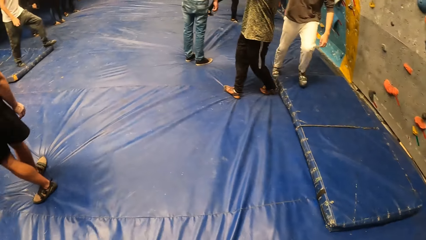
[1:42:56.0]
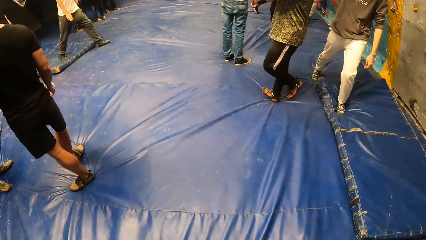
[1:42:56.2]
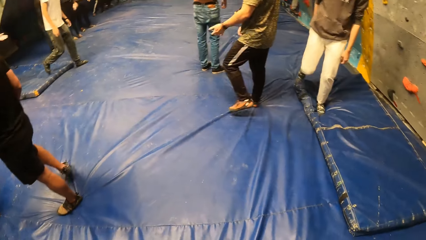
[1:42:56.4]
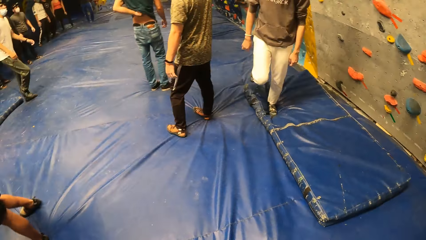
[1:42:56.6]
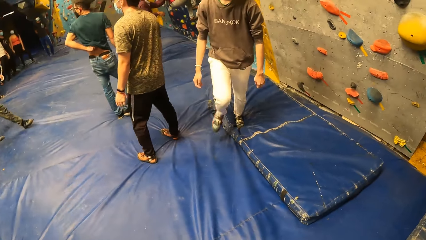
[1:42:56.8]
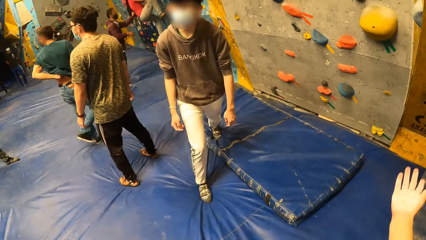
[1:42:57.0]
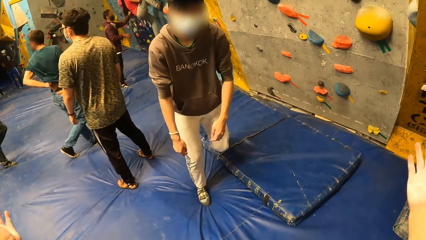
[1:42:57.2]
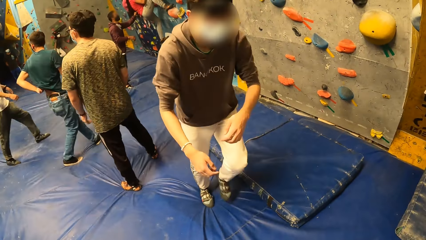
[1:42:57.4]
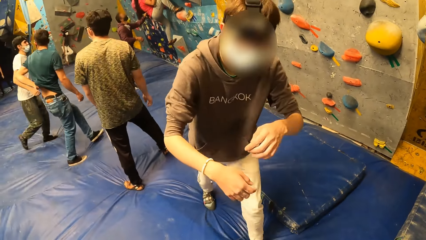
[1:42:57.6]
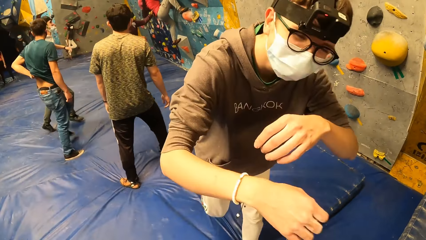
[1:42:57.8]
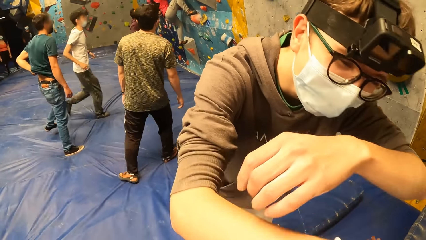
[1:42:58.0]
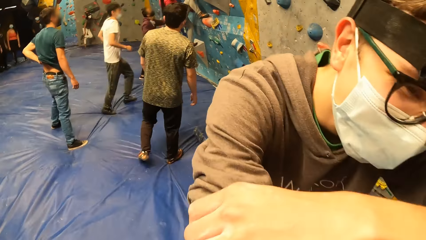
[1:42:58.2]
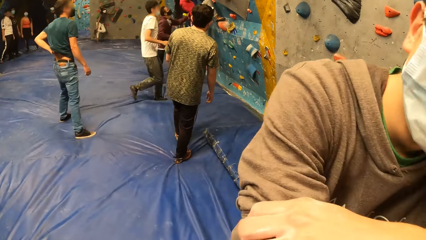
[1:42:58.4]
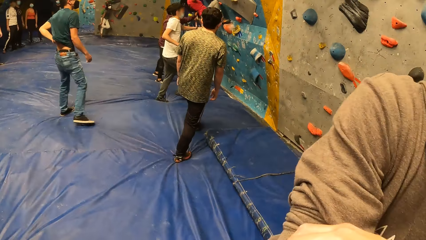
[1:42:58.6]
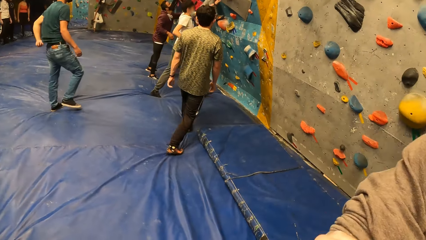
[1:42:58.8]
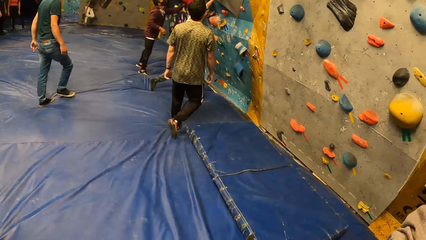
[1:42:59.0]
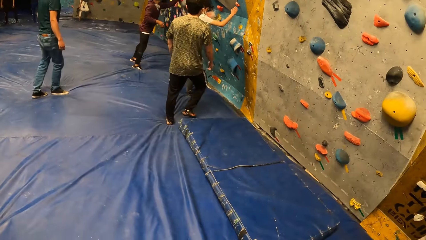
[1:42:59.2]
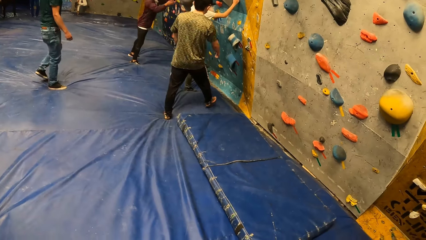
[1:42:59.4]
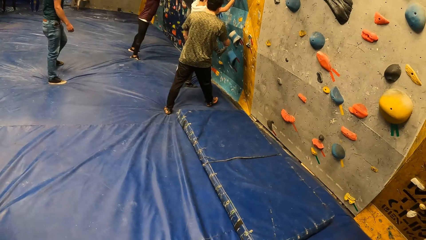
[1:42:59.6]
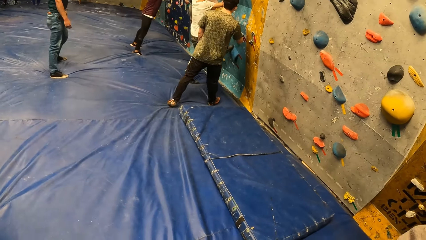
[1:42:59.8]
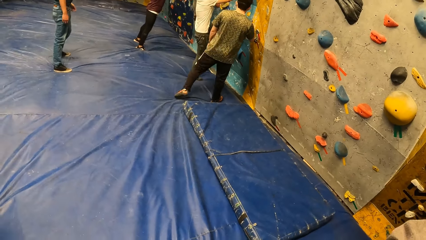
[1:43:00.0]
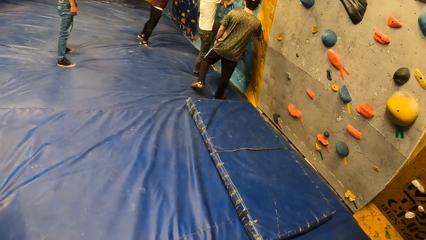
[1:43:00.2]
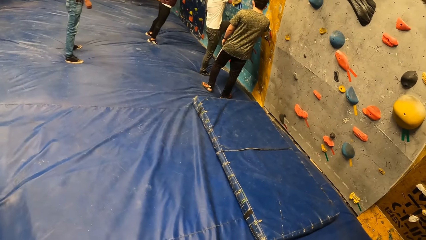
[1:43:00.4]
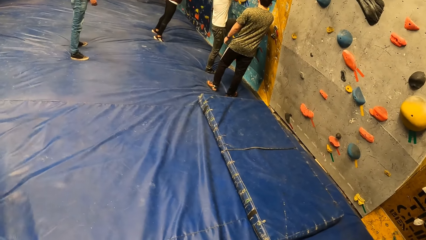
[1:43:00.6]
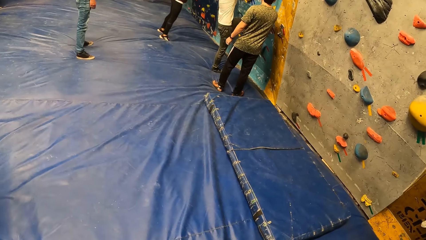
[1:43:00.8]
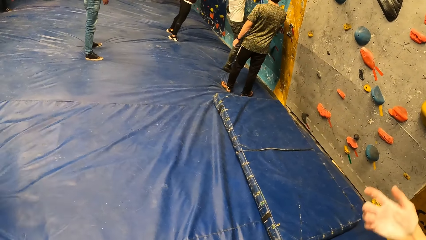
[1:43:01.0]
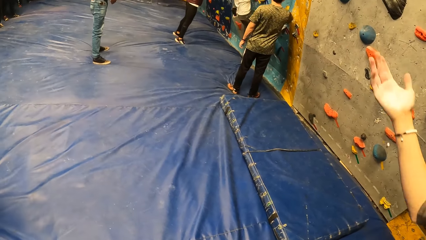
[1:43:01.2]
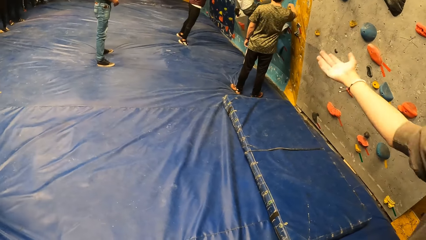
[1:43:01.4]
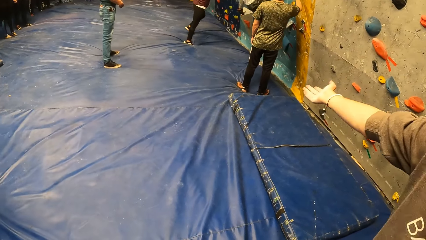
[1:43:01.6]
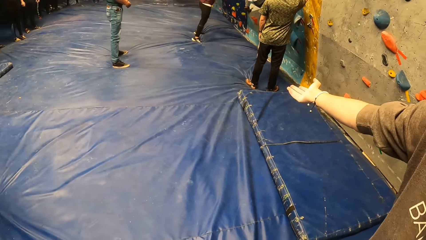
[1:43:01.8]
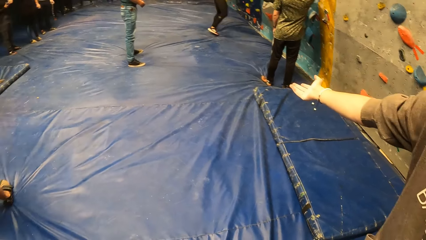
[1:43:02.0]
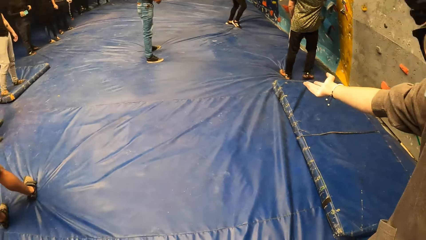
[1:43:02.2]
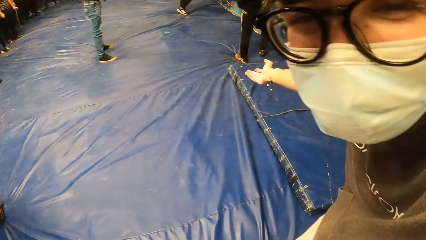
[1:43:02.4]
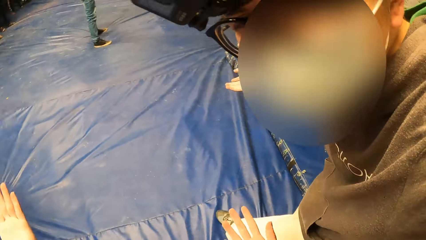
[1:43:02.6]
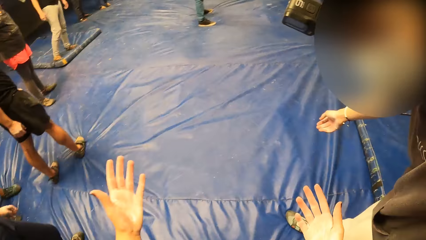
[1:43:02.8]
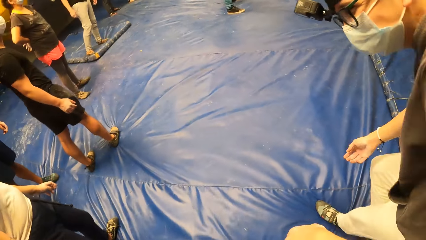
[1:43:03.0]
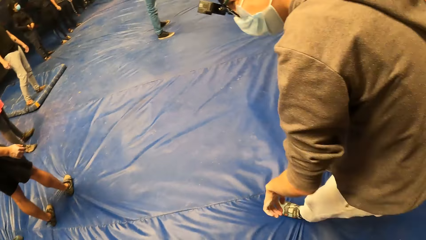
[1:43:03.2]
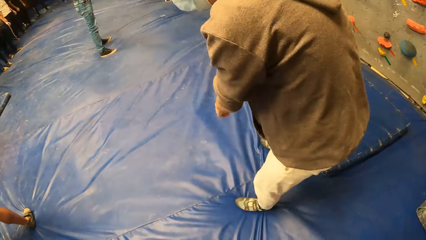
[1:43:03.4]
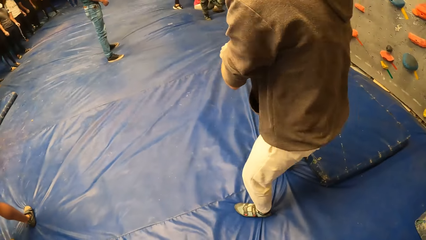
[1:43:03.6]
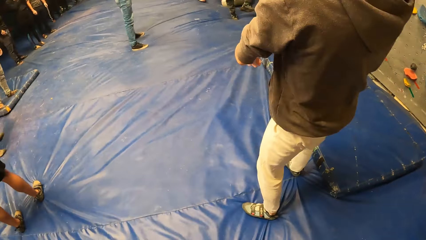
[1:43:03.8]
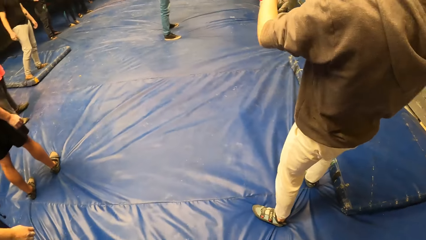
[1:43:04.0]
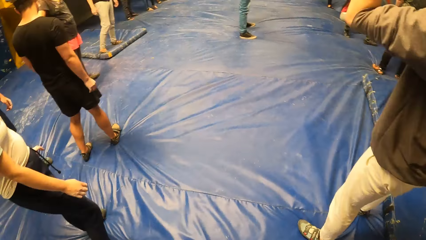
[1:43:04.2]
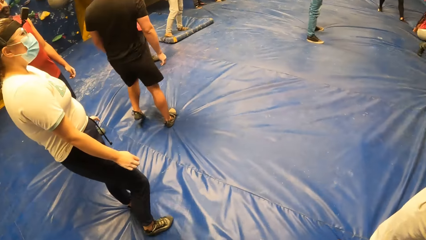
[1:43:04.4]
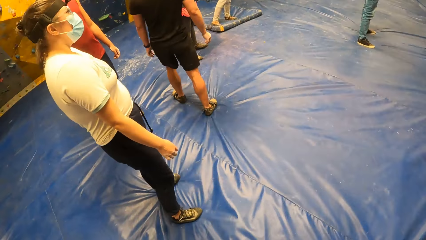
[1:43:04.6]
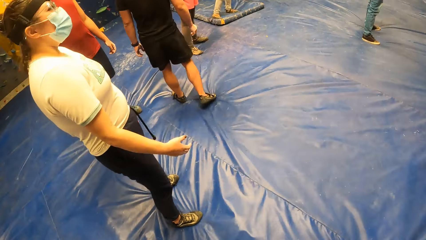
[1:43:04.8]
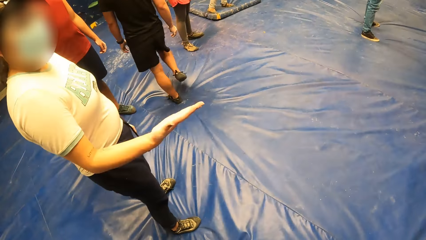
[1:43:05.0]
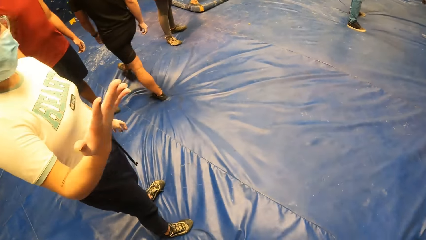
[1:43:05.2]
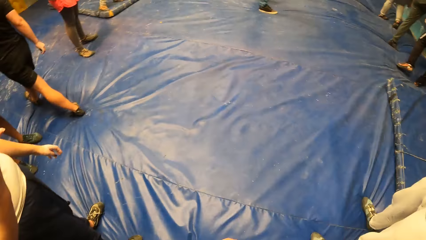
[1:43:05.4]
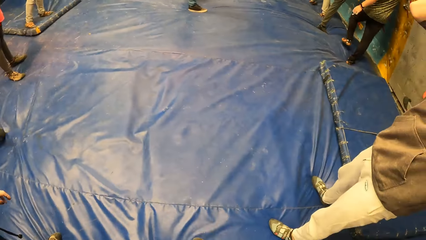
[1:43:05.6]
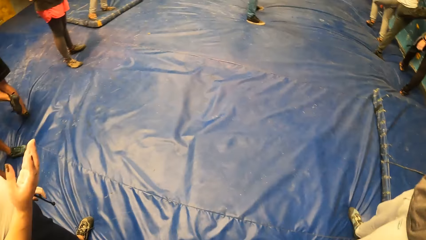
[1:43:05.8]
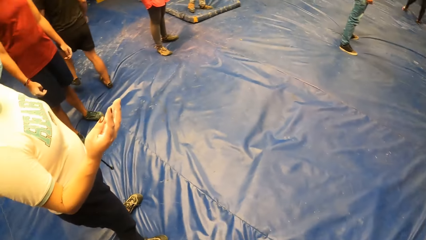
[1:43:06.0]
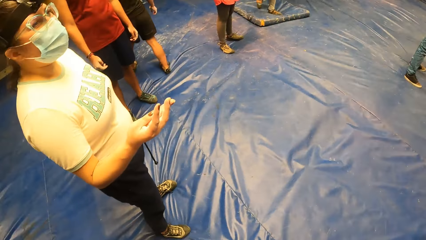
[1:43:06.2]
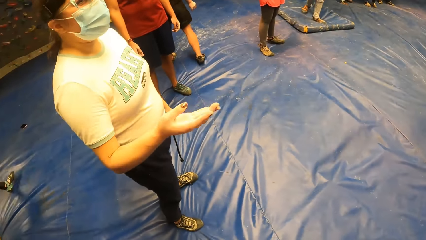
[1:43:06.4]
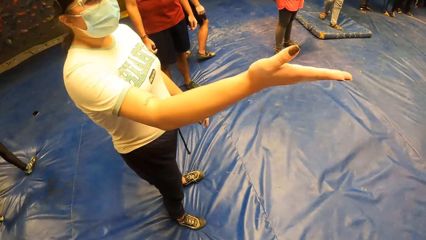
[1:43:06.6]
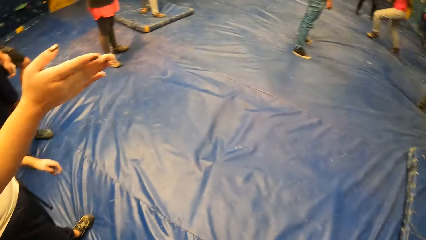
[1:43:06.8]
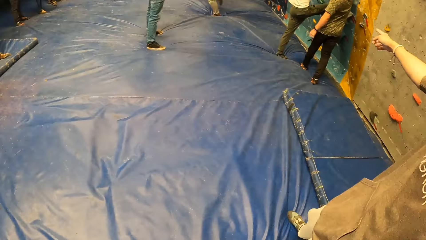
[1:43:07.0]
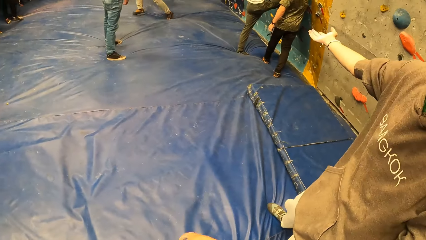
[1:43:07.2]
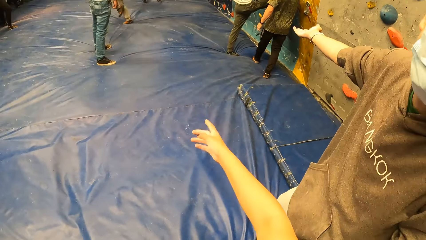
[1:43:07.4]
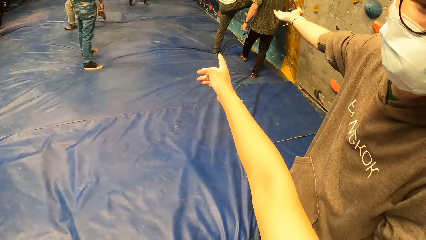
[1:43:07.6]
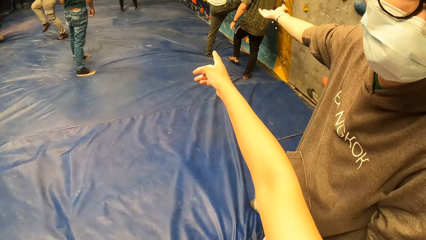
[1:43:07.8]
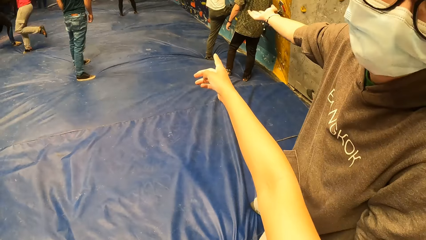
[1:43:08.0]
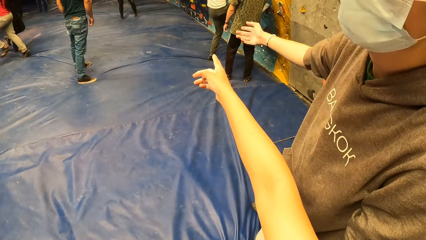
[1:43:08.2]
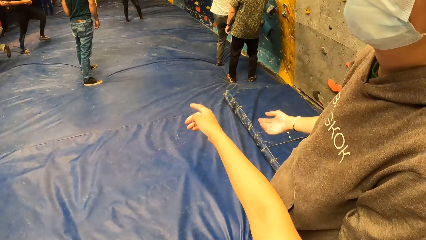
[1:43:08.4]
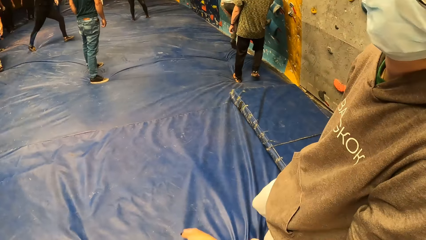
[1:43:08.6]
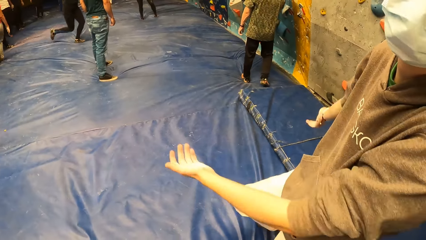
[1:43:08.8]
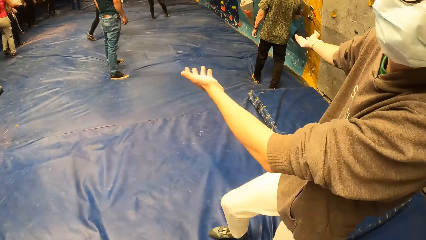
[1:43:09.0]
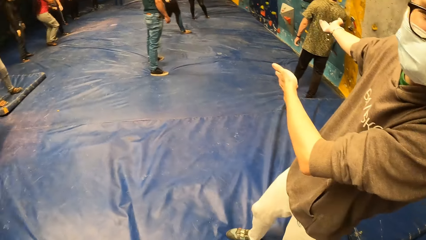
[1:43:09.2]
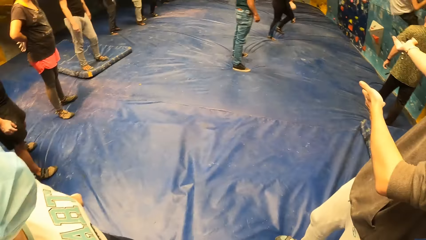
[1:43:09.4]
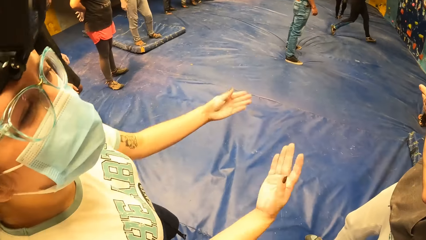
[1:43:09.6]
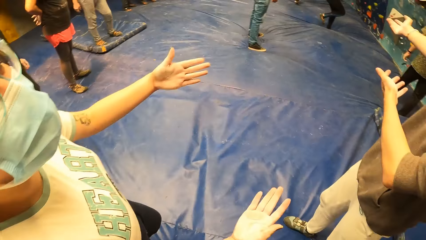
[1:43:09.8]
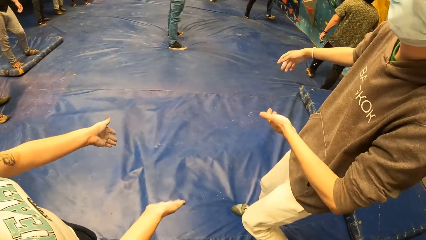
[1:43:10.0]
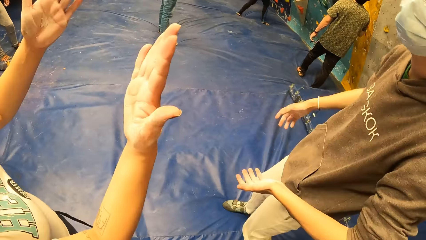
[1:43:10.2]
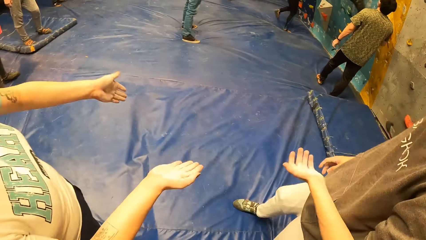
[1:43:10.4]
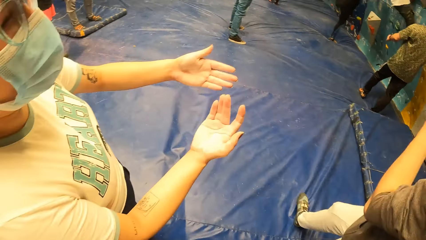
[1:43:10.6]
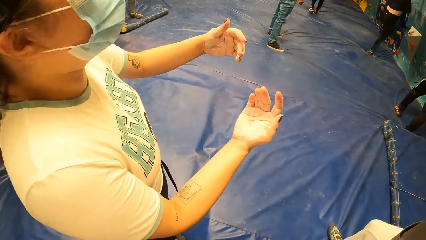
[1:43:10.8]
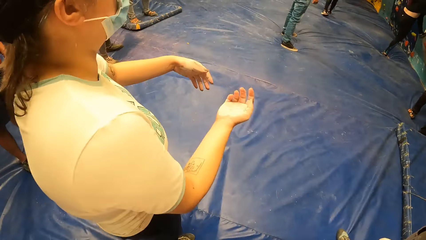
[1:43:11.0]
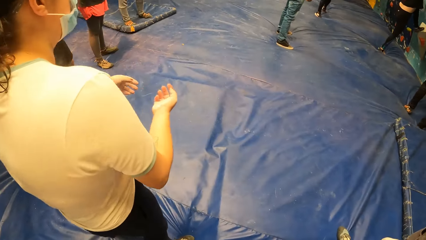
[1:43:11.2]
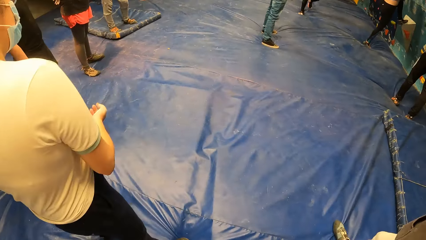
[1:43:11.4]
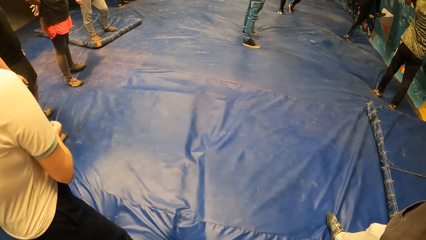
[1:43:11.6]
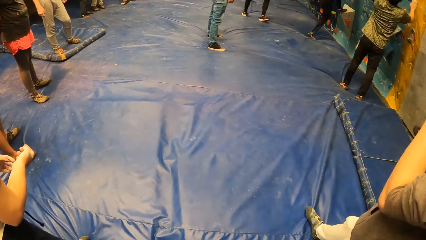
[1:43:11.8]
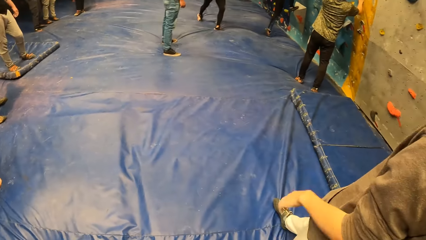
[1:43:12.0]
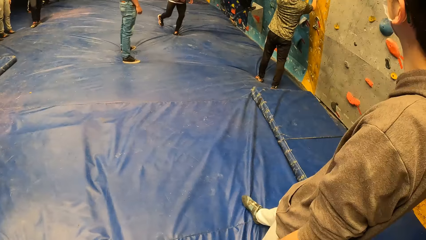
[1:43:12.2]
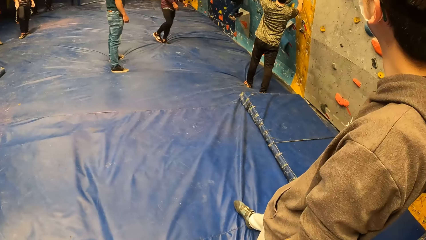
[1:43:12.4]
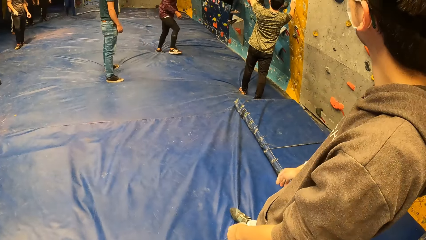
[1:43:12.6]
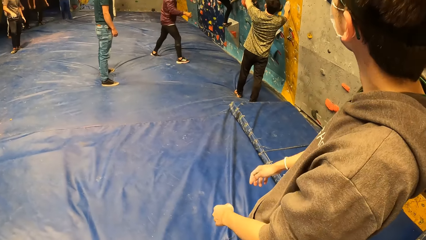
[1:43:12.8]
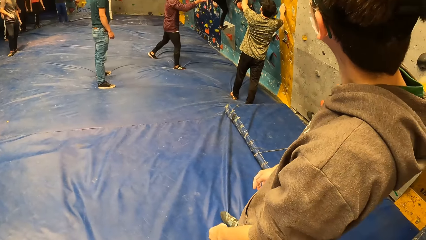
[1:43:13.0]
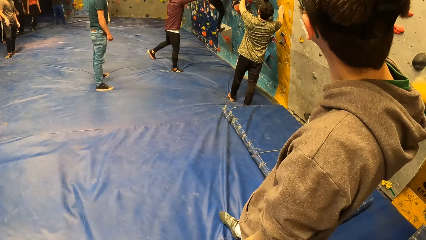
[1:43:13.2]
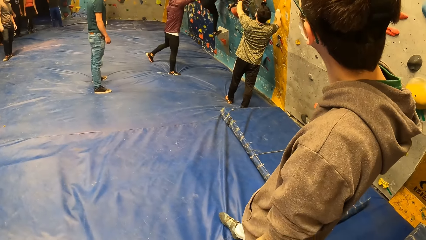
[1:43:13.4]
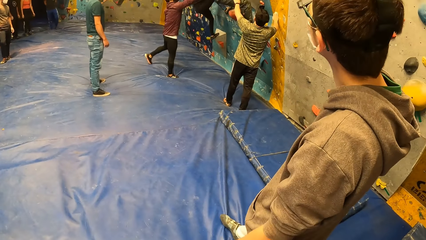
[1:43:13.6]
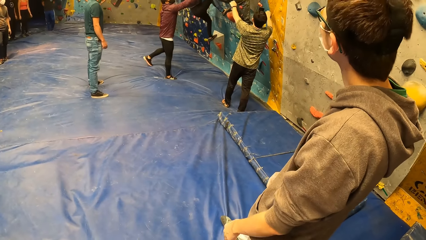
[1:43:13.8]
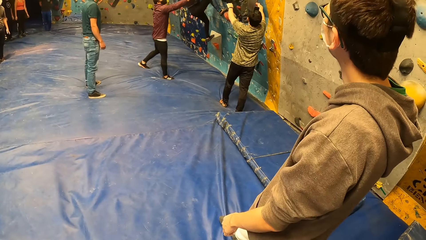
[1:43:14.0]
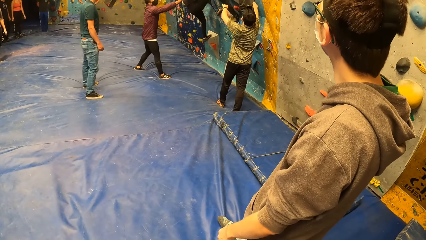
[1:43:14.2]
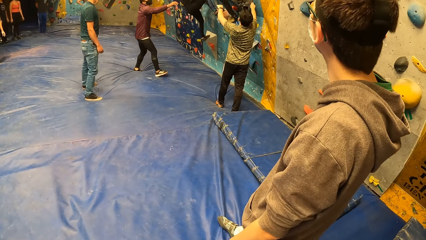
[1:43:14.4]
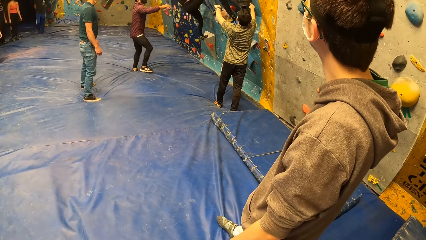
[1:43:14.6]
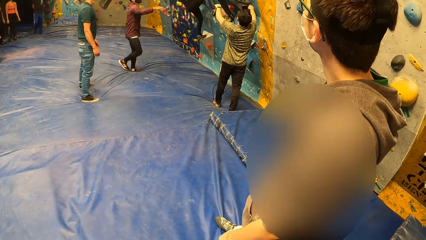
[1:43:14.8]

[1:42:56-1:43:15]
The camera wearer looks around. They look around again. They talk to a person. Another person climbs the wall. A third person gestures. The camera wearer looks around. They look around again. They look around at a fourth person. They talk to the fourth person. The fourth person gestures. The camera wearer points towards the climbing wall. They talk to the third person. They talk to the fourth person and the third person. They look around. They look towards the climbing wall.
